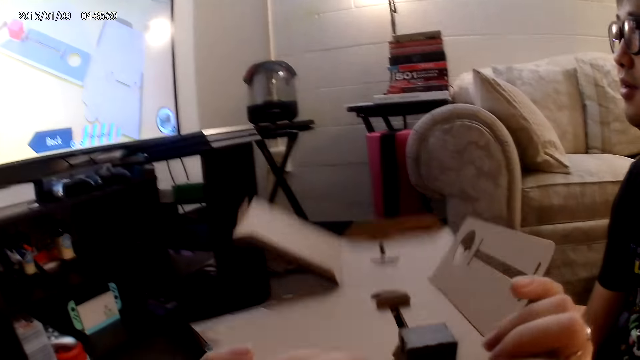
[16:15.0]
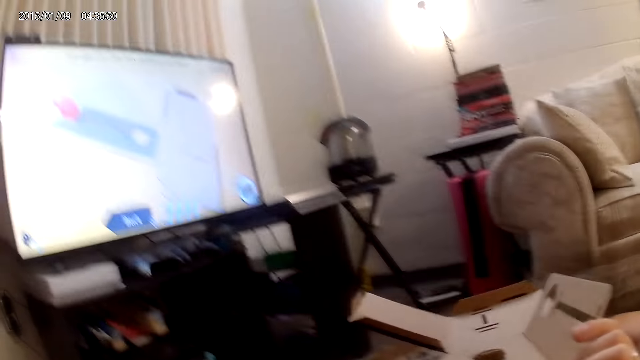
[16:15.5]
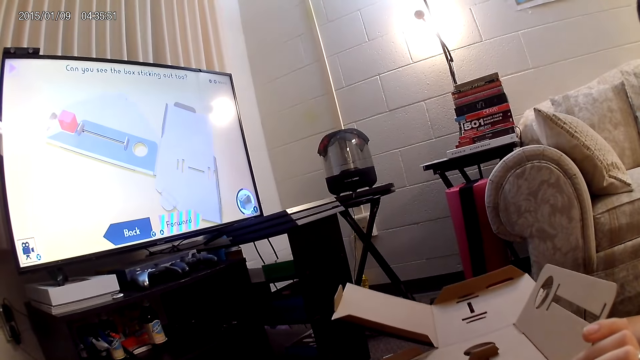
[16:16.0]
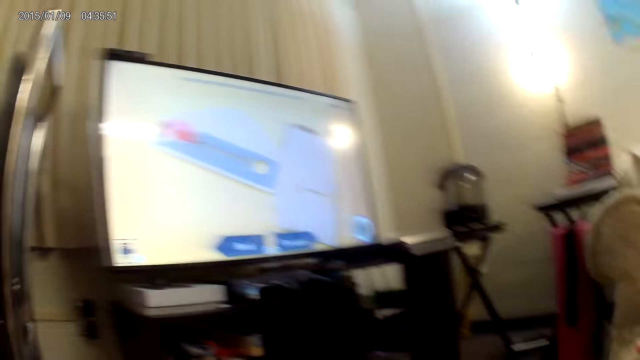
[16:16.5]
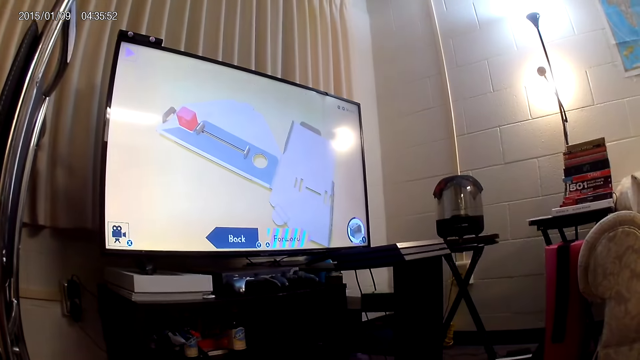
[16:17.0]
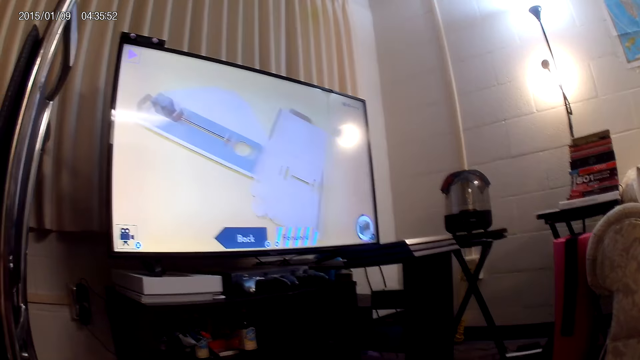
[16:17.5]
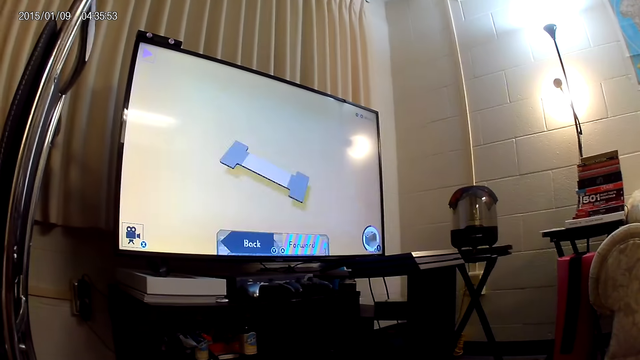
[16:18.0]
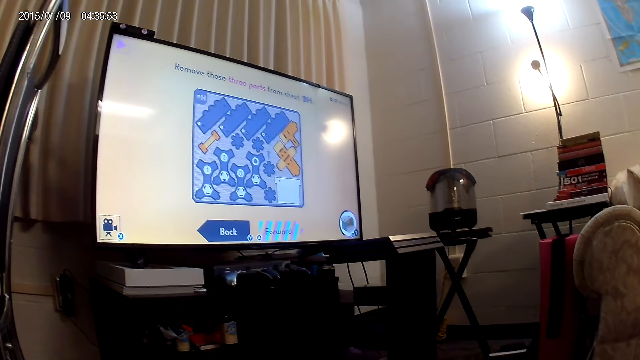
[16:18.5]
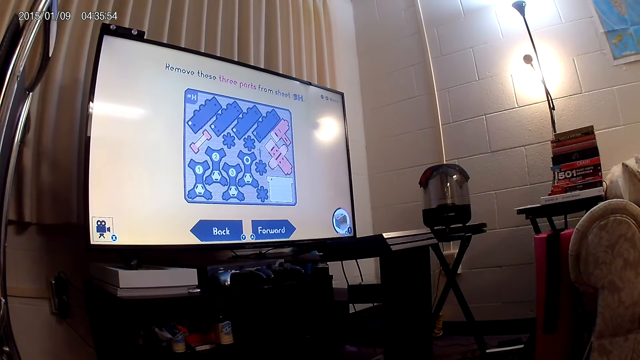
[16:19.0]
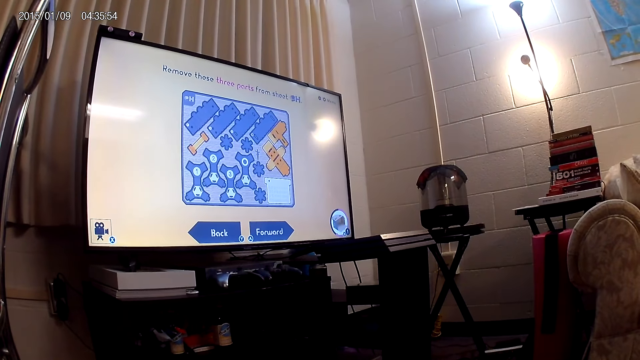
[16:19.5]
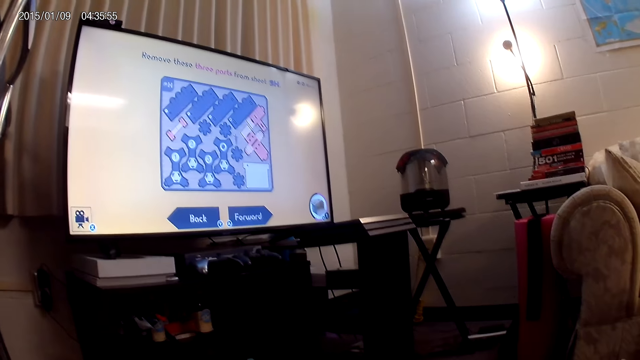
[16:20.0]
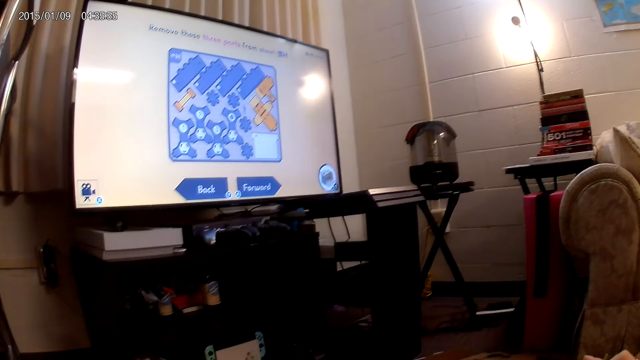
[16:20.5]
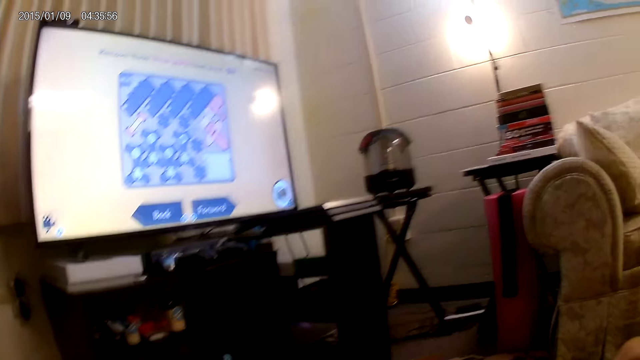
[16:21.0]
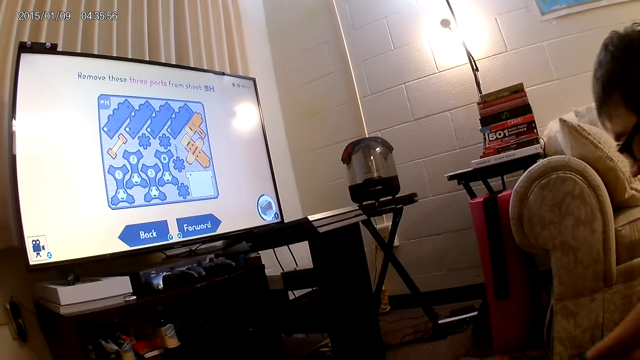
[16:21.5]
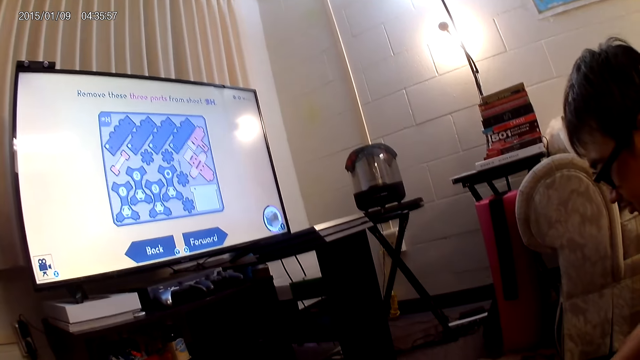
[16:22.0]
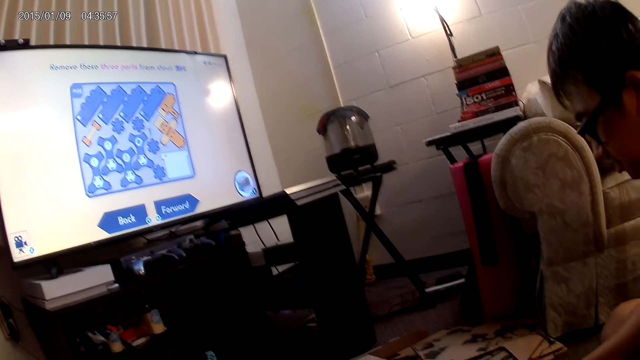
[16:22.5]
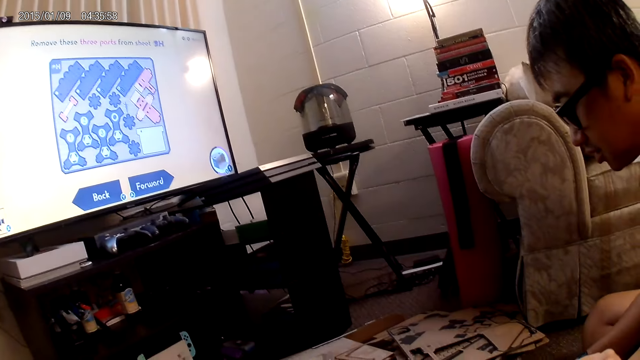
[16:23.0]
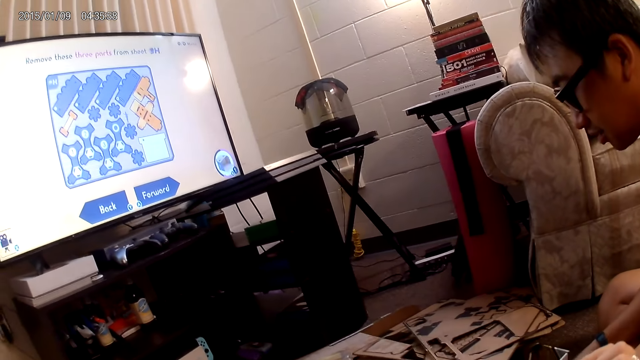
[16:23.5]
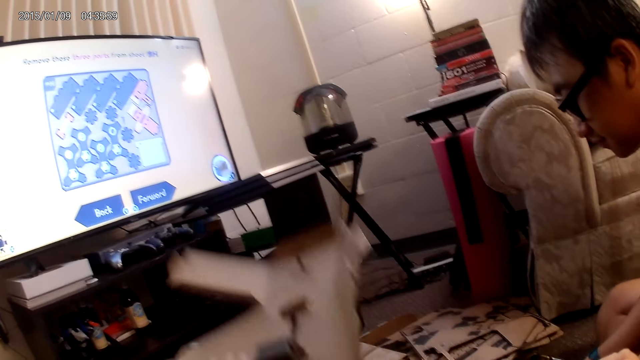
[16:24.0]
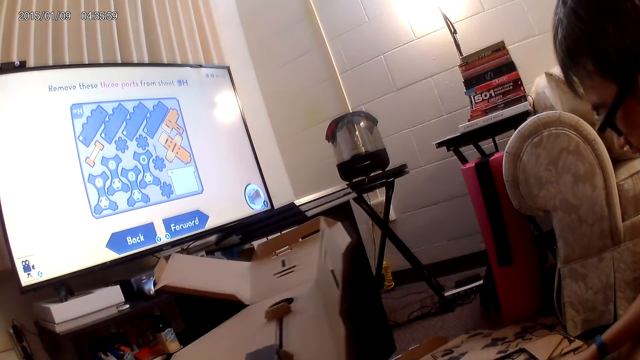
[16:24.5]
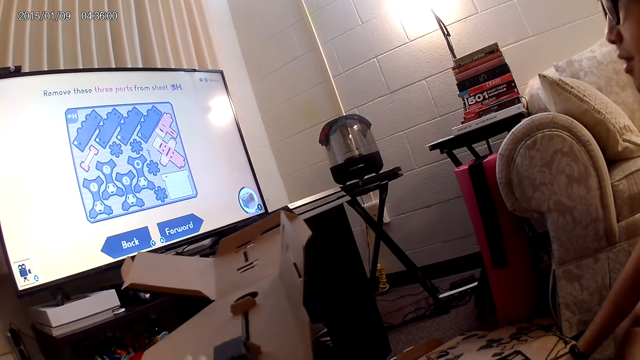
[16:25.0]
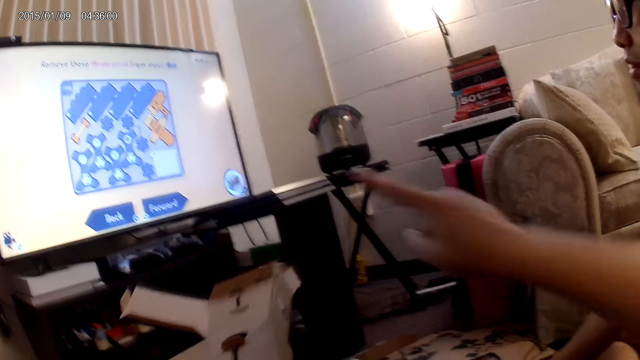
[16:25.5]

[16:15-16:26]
The camera wearer holds a cardboard piece with her right hand. She raises the cardboard pieces with her left hand.

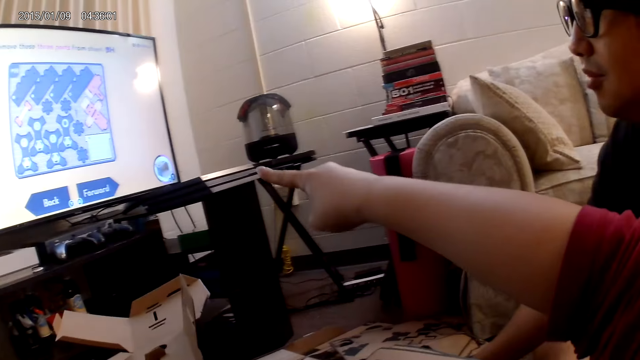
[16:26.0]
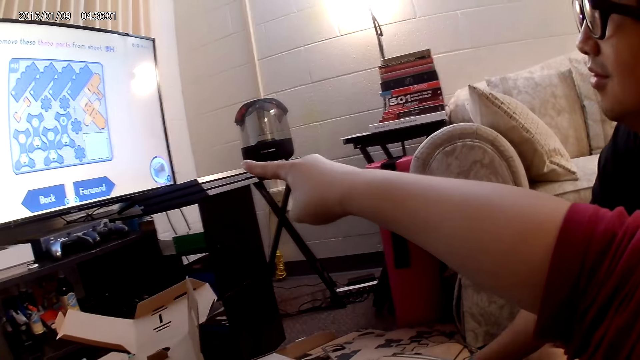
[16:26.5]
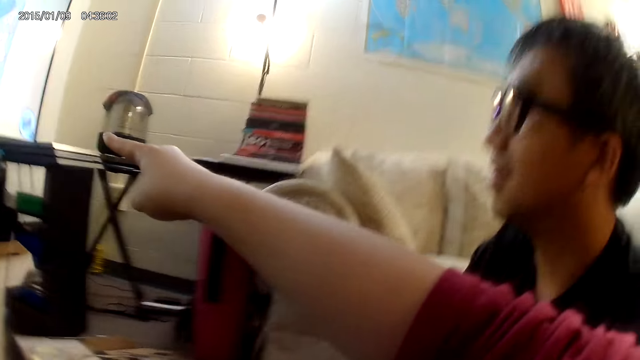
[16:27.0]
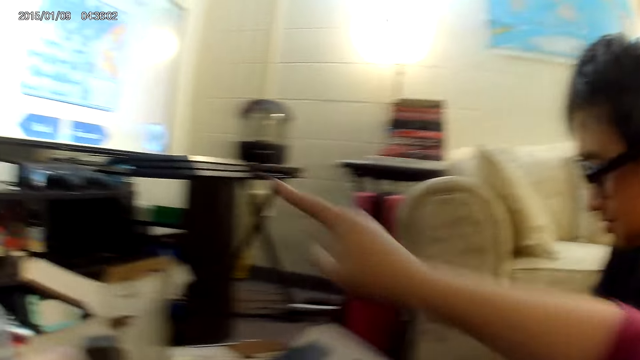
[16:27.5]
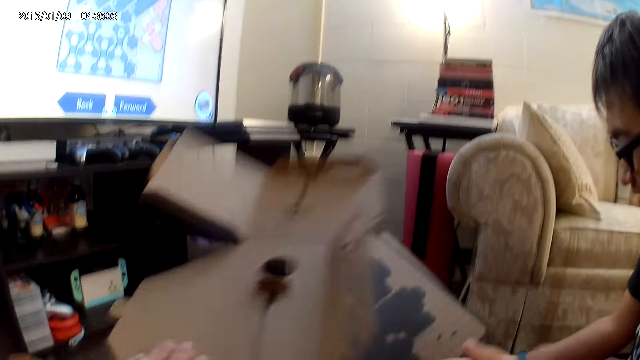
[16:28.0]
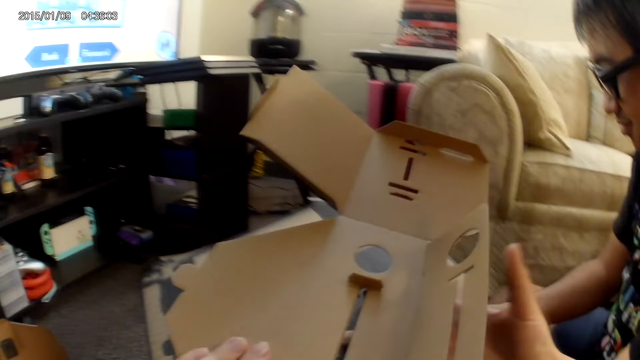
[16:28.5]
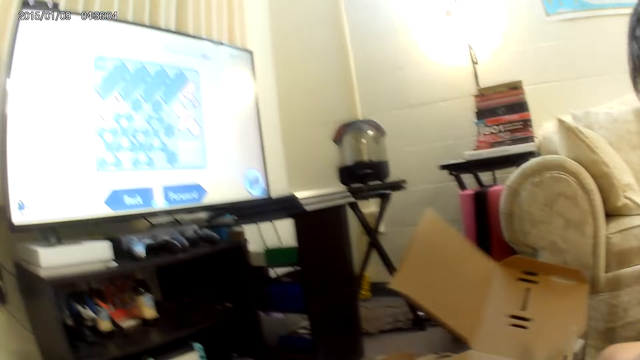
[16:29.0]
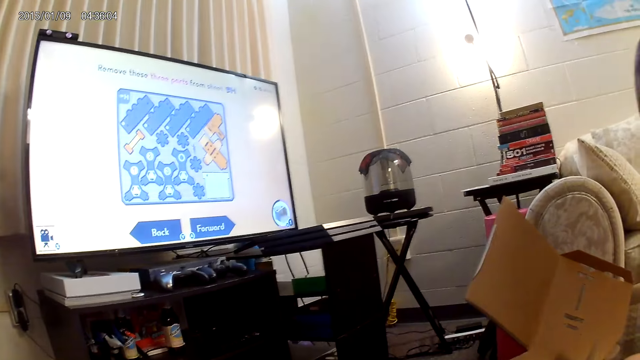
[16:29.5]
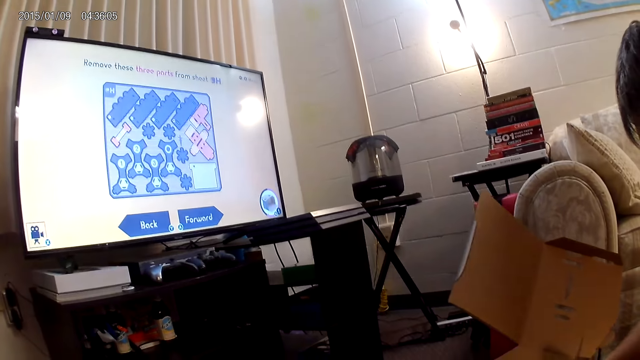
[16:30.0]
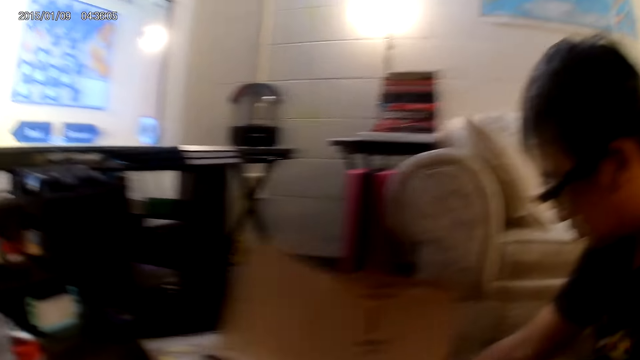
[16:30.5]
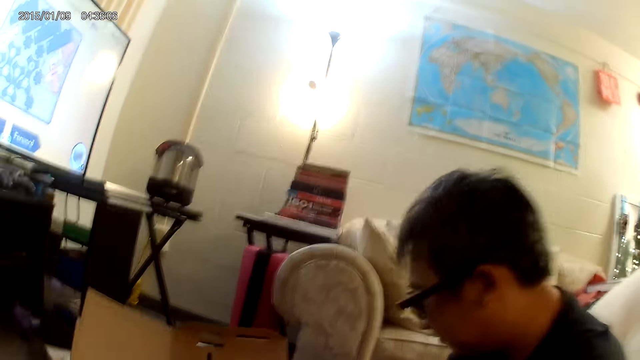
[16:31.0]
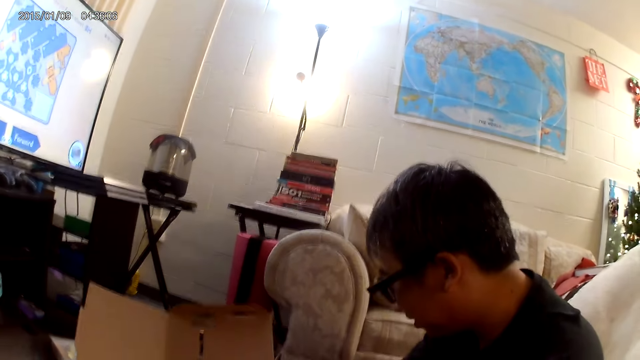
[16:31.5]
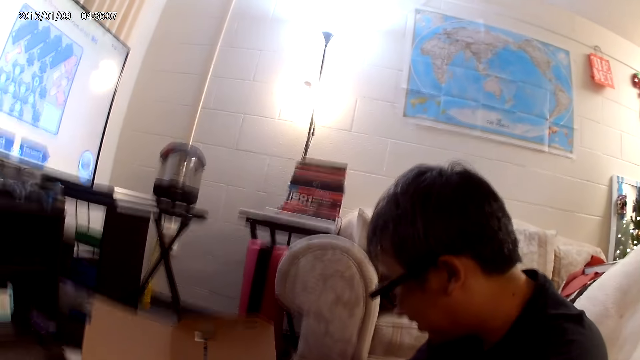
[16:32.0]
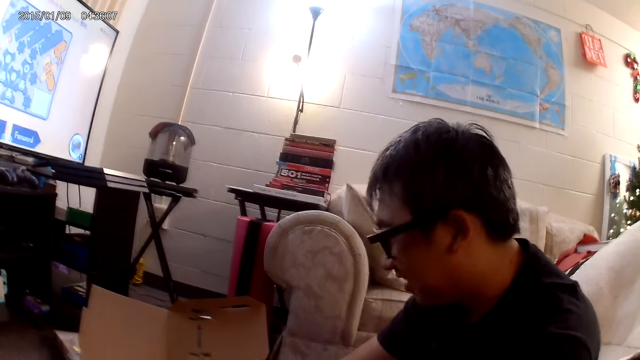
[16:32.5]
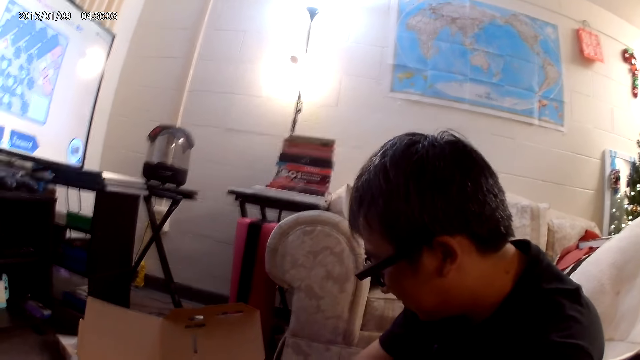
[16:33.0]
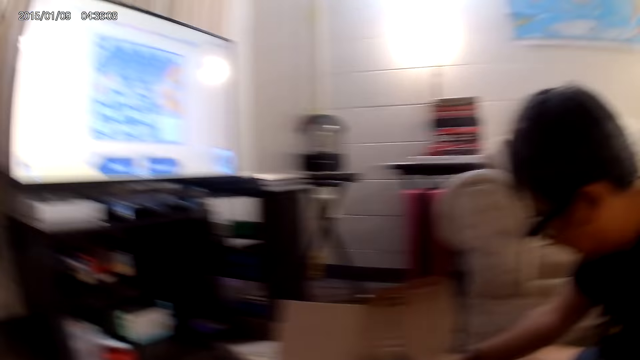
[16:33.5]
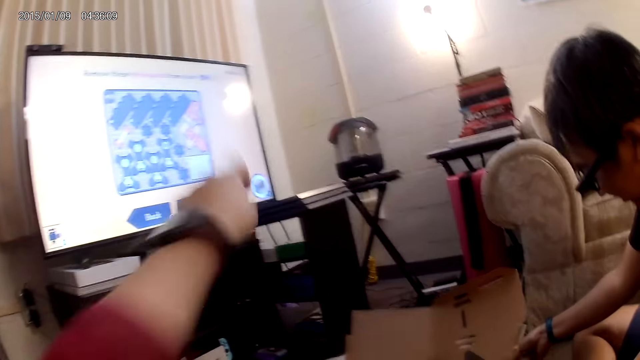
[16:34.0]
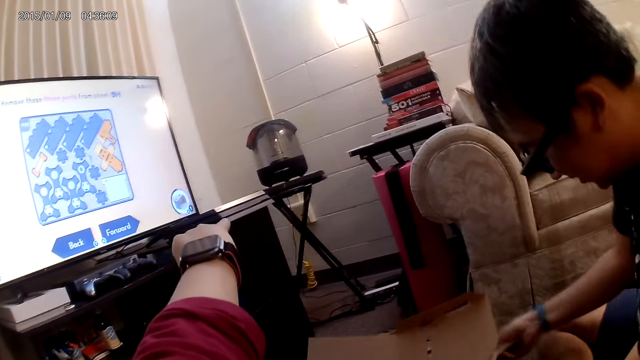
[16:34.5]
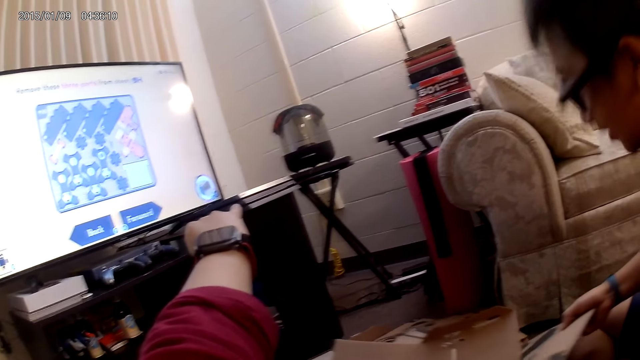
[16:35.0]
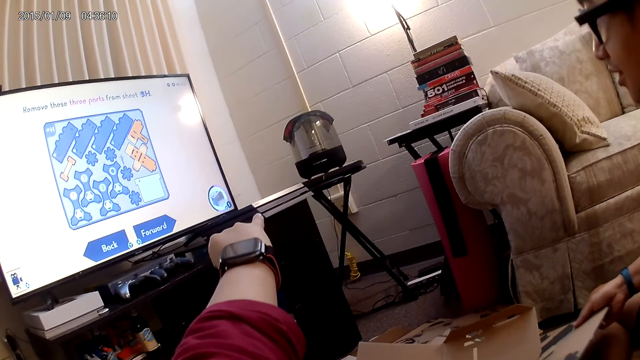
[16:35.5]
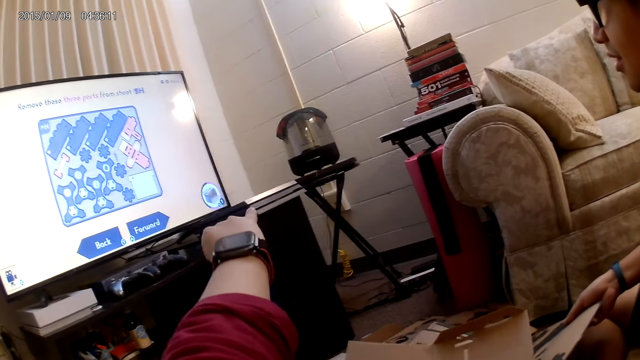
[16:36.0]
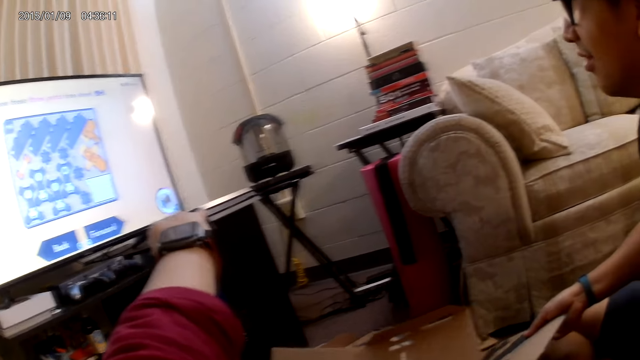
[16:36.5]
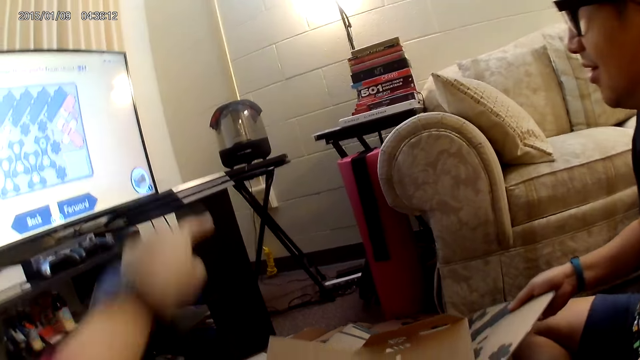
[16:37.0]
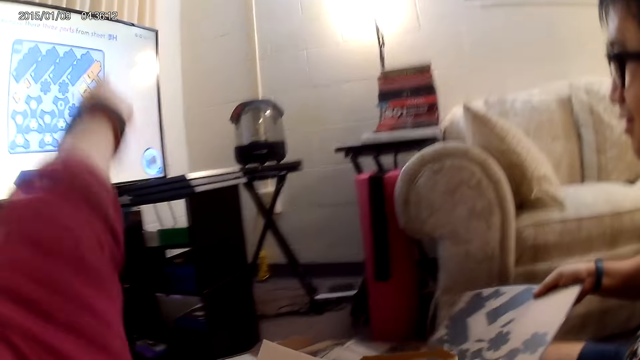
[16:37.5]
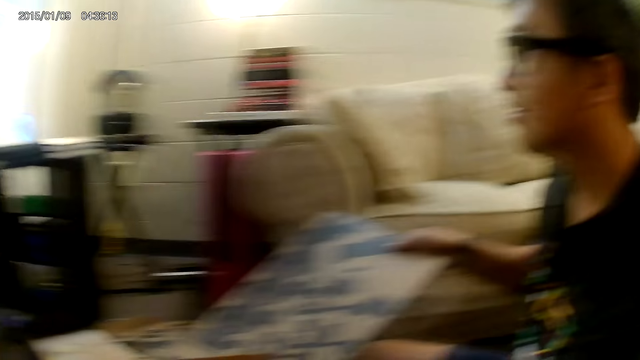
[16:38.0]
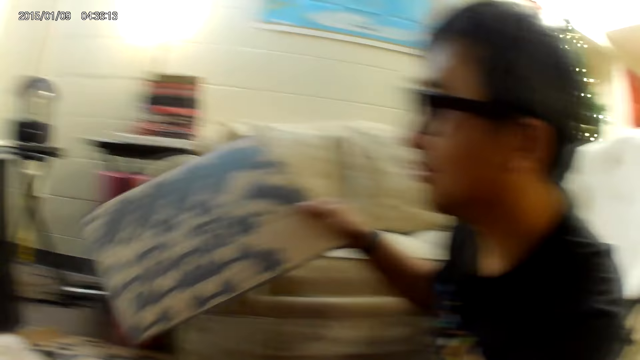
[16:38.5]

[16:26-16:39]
The camera wearer points at the television. The man holds a cardboard piece with his right hand. The camera wearer passes the cardboard piece from her left hand to her right hand. She removes her left hand from her face. The man raises the cardboard piece with his right hand and picks up a cardbox on the floor.
